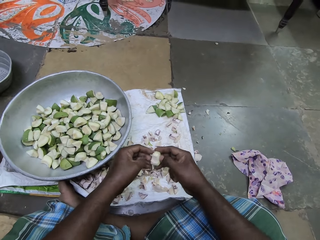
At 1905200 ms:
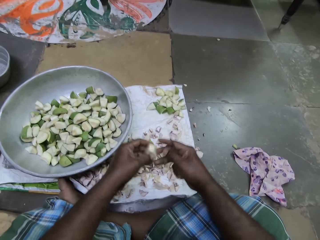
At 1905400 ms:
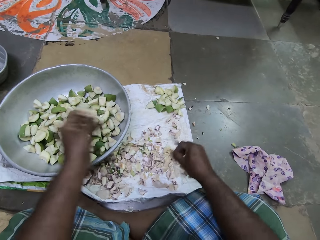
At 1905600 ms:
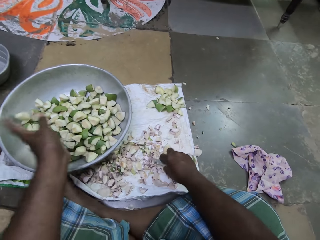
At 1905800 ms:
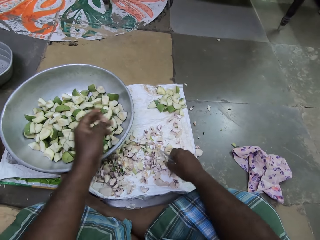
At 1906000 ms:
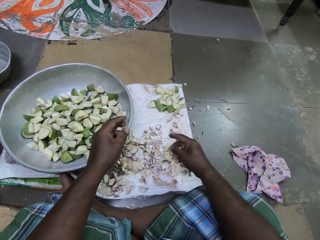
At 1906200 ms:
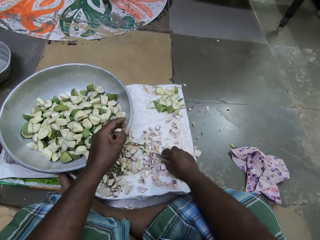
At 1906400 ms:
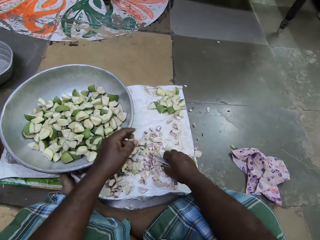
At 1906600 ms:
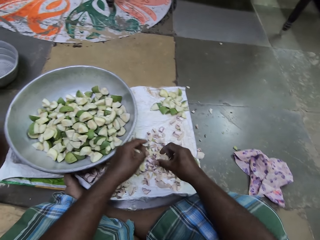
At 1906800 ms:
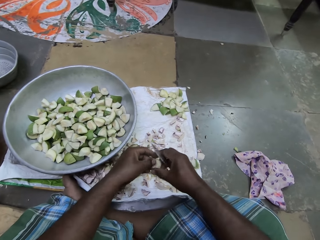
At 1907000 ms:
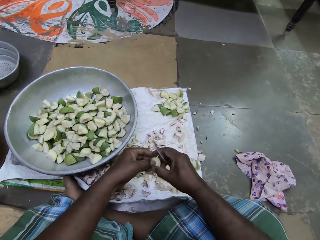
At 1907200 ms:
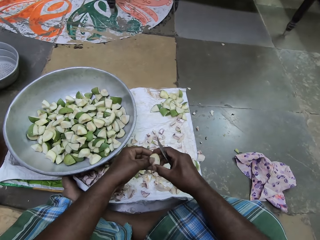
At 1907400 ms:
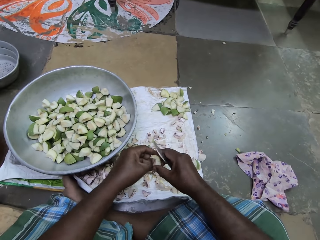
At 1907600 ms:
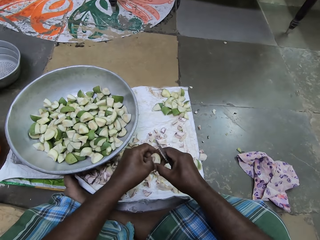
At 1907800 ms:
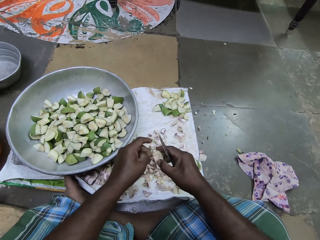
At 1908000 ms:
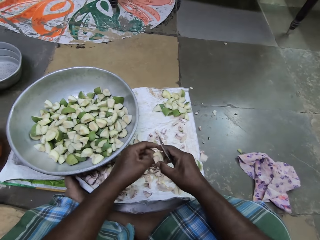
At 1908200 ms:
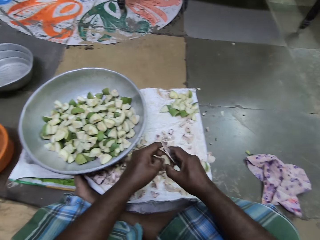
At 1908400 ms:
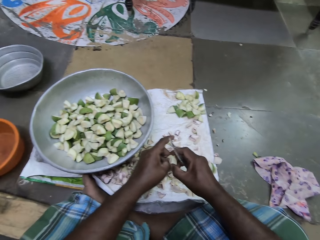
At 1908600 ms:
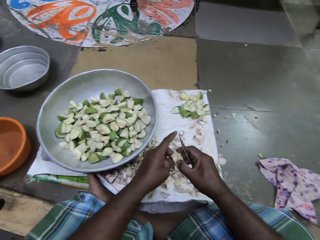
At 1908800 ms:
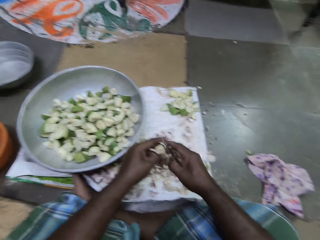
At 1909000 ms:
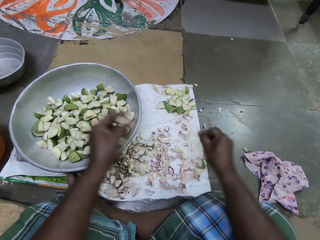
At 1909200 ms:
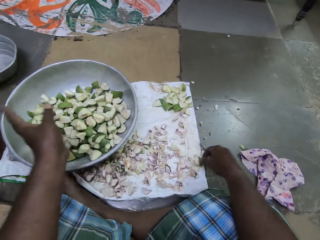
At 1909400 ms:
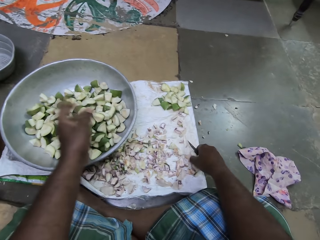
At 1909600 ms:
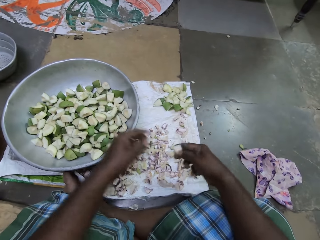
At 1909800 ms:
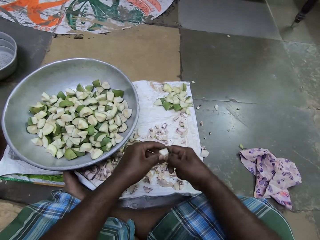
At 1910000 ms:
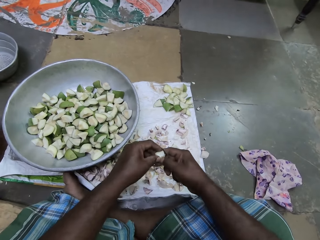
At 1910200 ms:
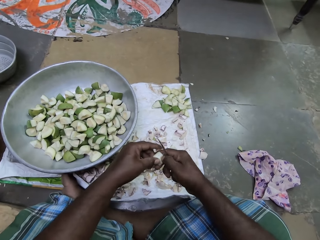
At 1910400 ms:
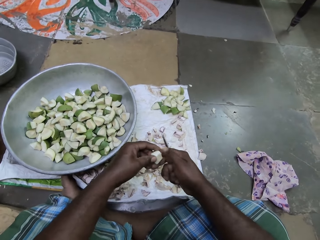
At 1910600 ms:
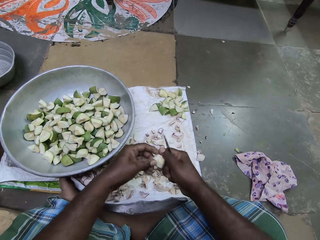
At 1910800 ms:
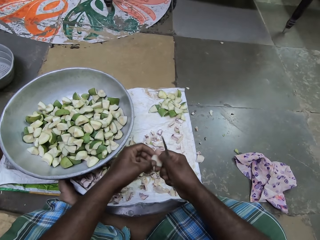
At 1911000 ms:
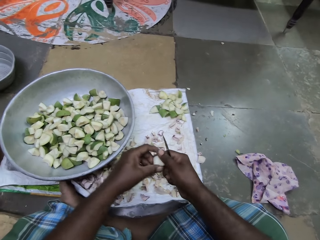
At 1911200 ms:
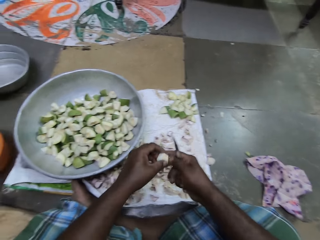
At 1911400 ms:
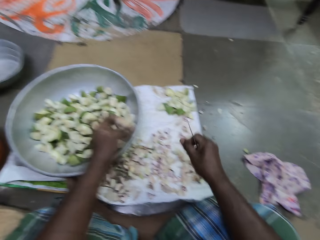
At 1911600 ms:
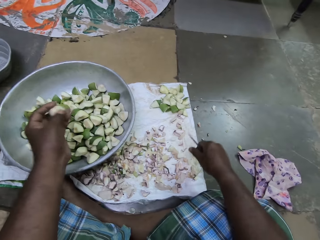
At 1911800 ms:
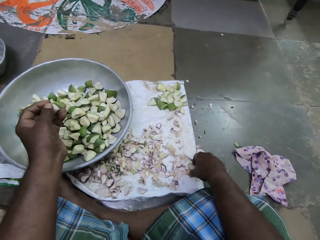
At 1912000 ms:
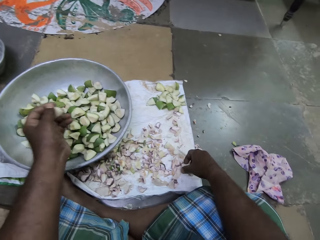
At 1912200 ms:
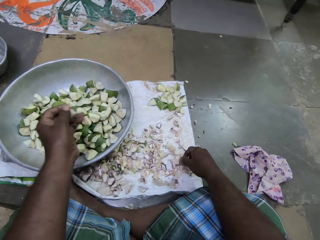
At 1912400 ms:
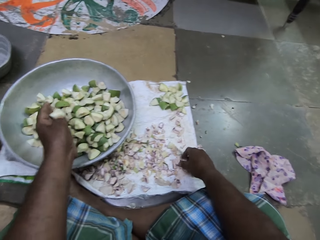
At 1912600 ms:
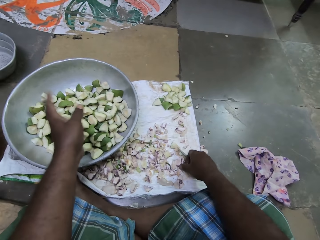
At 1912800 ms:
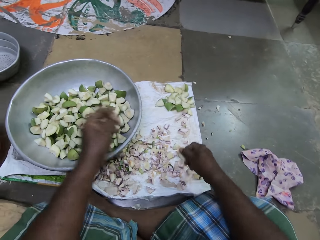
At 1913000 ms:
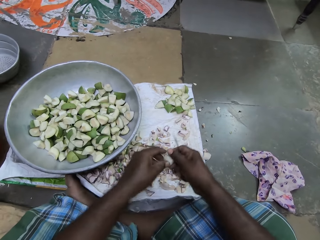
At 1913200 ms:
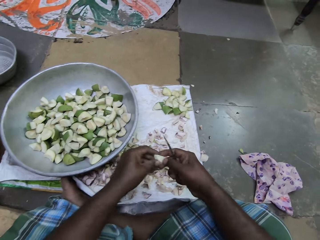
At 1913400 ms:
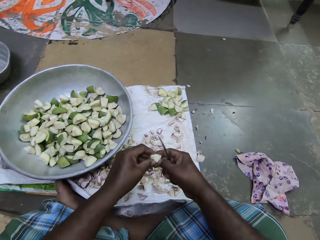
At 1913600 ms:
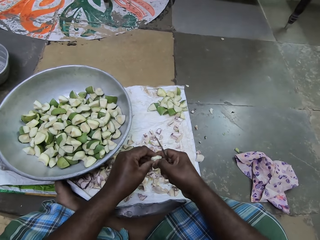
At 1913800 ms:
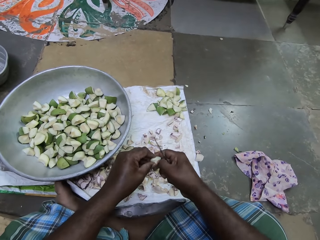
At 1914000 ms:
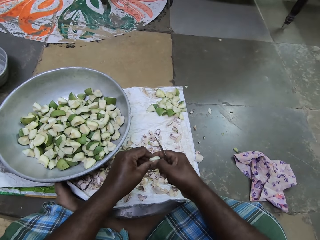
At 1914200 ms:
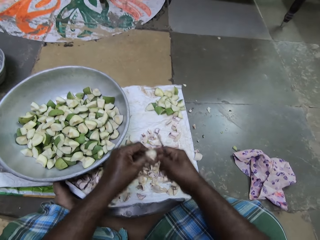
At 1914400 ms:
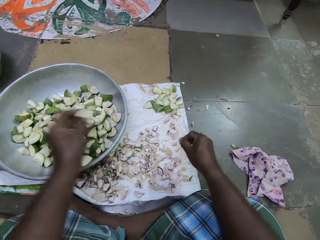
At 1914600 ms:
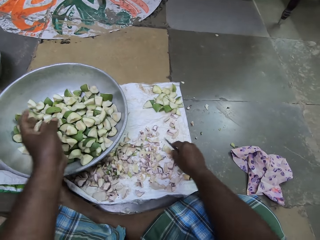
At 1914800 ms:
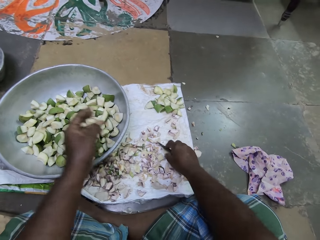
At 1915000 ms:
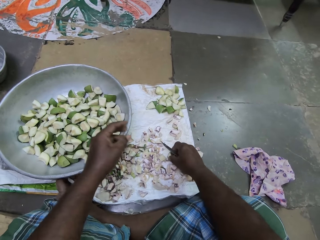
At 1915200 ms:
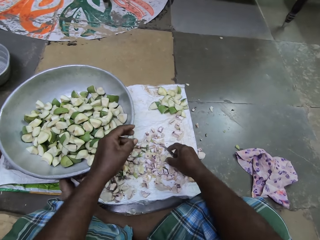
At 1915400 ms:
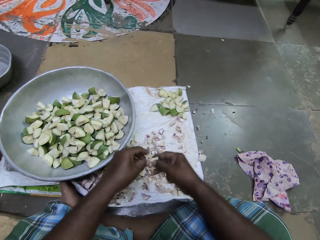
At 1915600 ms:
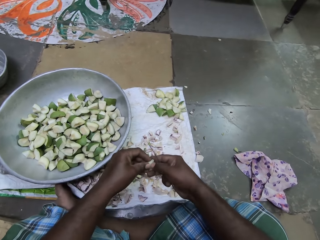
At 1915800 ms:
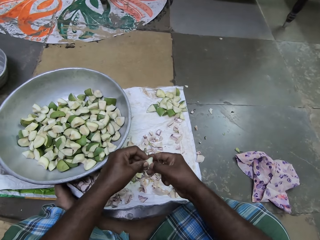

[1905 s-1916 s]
The camera wearer drops the piece of apple or fruit in her left hand on the tray on the mat. She moves a piece of apple on the mat on the floor with her right hand. She picks up a piece of apple from the mat on the floor with her right hand. She cleans the piece of apple in her right hand with her left hand. She removes part of the fruit. She passes the piece of apple from her right hand to her left hand. She drops the piece of apple in her left hand on the tray on the mat and picks up a piece of apple from the mat on the floor with her right hand. She cleans the piece of apple with both hands. She removes part of the fruit. She drops the piece of apple in her left hand on the tray on the mat. She picks up a piece of apple from the mat on the floor with her right hand. She cleans the piece of apple with both hands. She removes part of the fruit. She drops the piece of apple in her left hand on the tray on the mat. She picks up a piece of apple from the mat on the floor with her right hand.

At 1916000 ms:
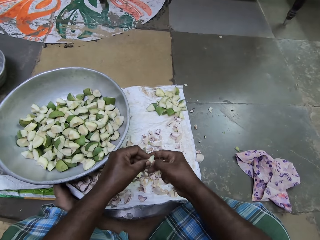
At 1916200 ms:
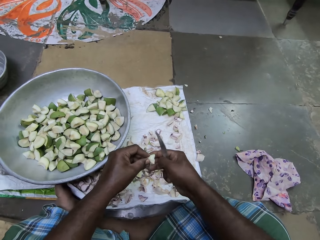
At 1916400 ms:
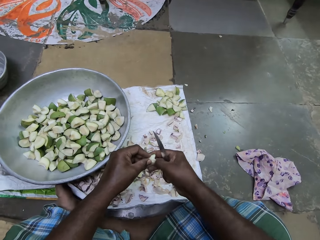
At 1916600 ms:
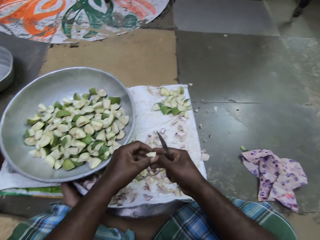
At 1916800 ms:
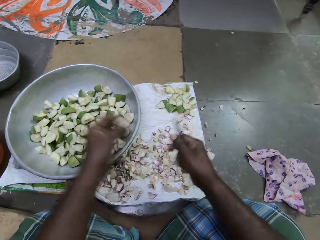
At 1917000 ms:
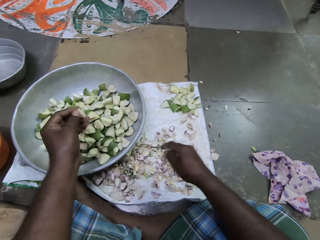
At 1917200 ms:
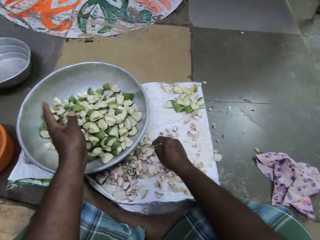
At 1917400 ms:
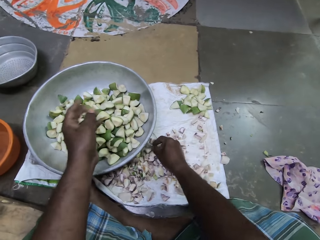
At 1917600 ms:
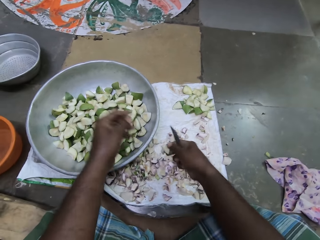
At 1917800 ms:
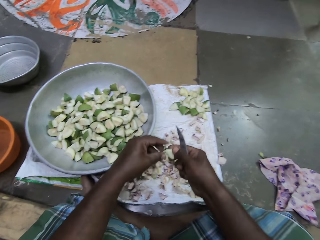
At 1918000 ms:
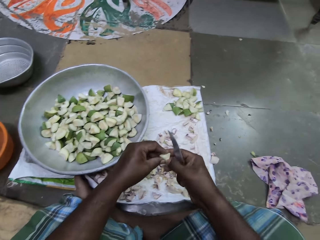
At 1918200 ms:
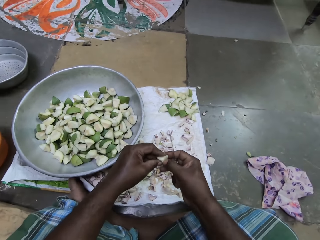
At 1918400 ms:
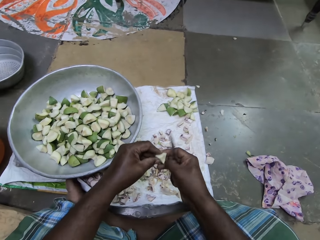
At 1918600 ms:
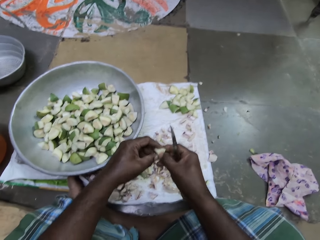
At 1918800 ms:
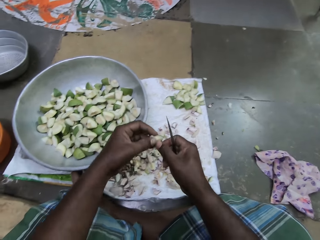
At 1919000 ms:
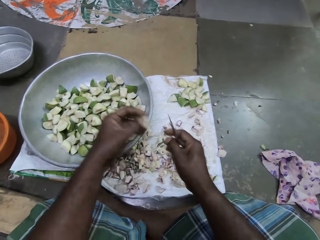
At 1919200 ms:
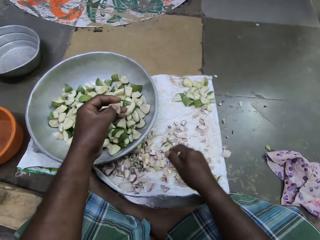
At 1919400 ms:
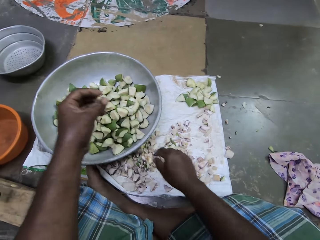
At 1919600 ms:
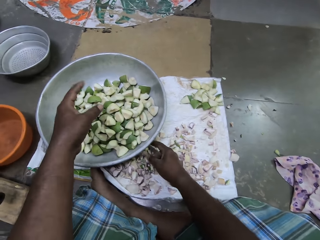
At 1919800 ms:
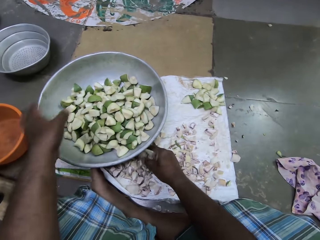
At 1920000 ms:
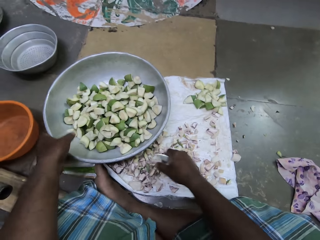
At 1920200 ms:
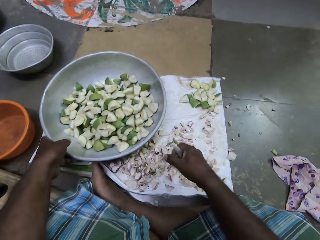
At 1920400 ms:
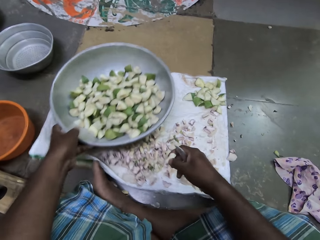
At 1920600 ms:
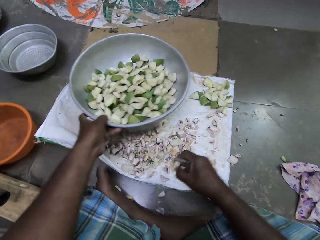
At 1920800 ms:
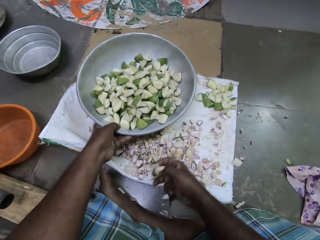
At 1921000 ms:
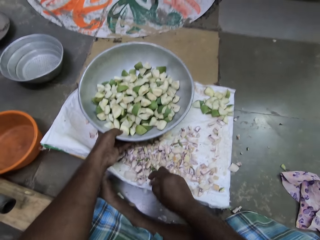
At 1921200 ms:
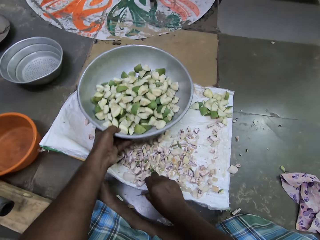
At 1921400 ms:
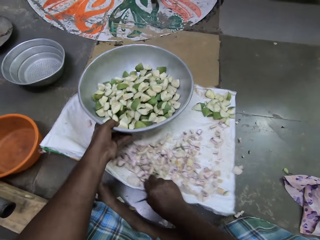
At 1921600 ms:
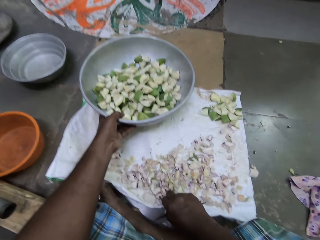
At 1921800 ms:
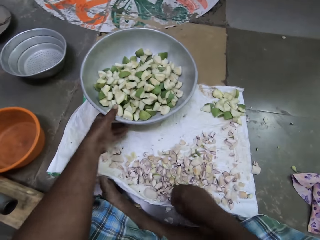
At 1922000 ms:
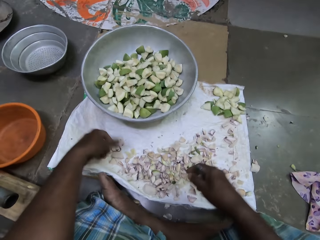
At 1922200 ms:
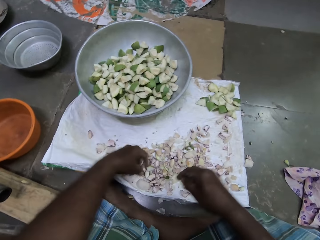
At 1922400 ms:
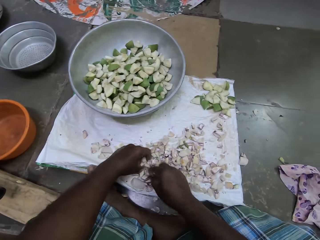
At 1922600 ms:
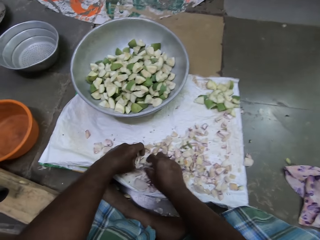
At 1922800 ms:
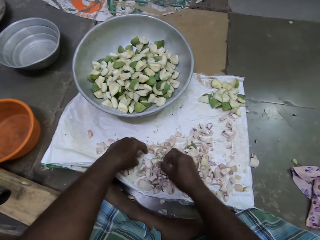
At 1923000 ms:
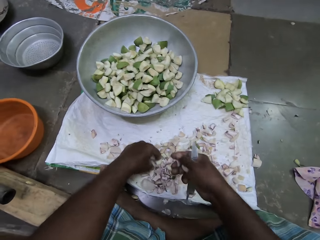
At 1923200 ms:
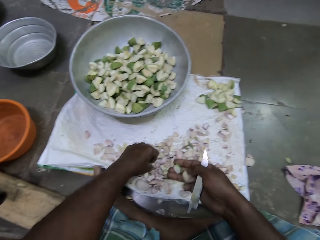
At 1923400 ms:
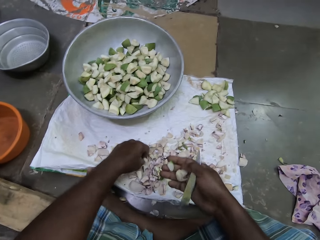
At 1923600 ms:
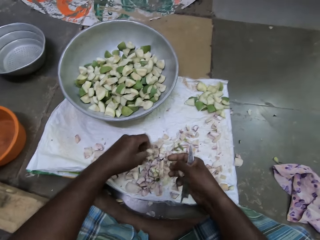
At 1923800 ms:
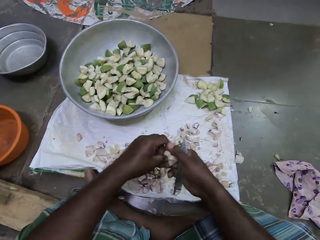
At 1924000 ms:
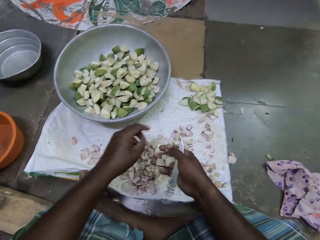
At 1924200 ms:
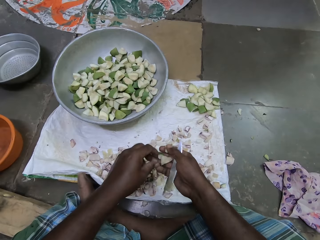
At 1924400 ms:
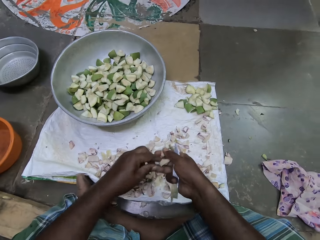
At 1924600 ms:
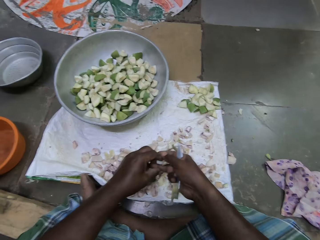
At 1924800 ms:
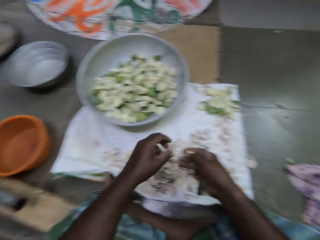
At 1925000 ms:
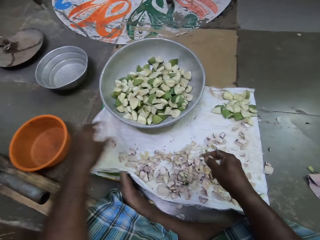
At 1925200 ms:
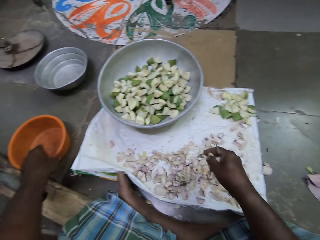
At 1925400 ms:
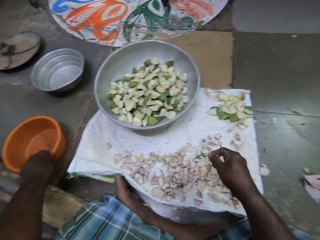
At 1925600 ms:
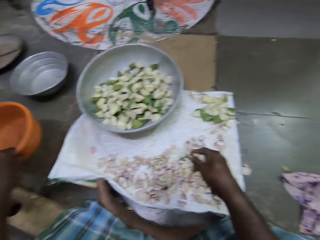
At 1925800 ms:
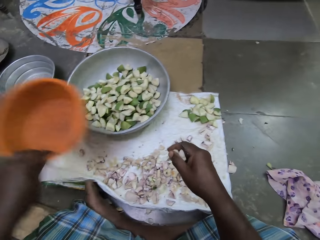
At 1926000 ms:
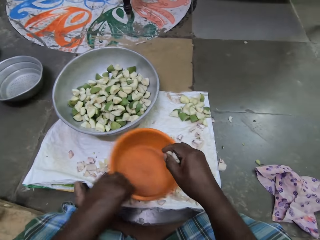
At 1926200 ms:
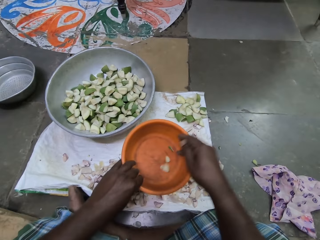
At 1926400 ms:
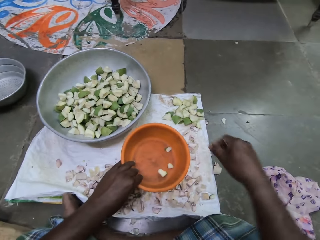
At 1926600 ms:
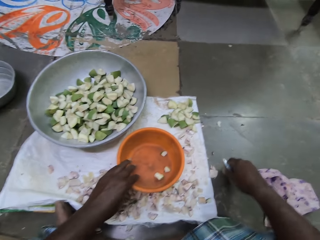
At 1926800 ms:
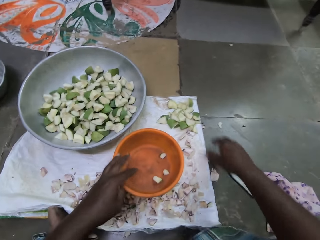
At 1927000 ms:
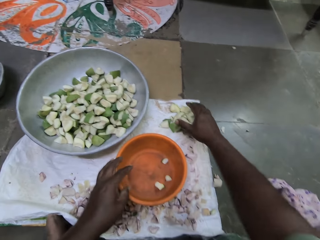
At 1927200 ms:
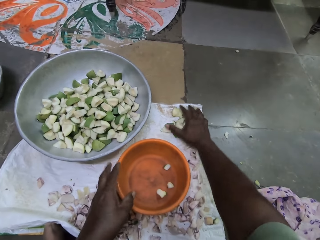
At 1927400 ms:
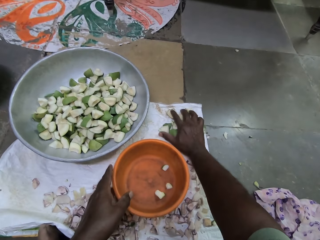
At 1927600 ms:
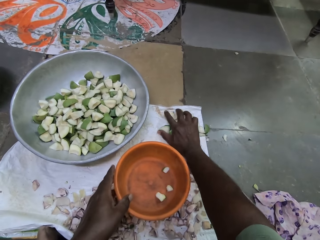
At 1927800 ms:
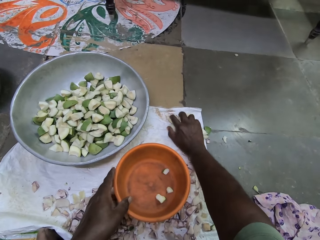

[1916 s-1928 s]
The camera wearer cleans the piece of apple with both hands. She removes part of the fruit. She drops the piece of apple in her left hand on the tray on the mat. She picks a piece of apple from the mat on the floor with her right hand, holds the piece of apple with both hands, cleans the piece of apple with her right hand and passes the piece of apple from her right hand to her left hand. She removes part of the fruit. She drops the piece of apple in her left hand on the tray on the mat. She moves the tray on the mat with her left hand. She picks a piece of apple from the mat on the floor with her right hand. She moves the mat on the floor with her right hand. She picks two pieces of apples from the mat on the floor with both hands. She picks a bowl from the floor with her left hand. She drops three pieces of apples in her right hand in the bowl in her left hand. She drops the knife in her right hand on the floor. She drops the bowl in her left hand on the mat on the floor. She picks some pieces of apples from the mat on the floor with her right hand.
